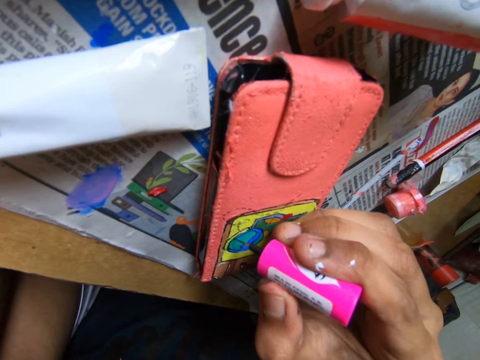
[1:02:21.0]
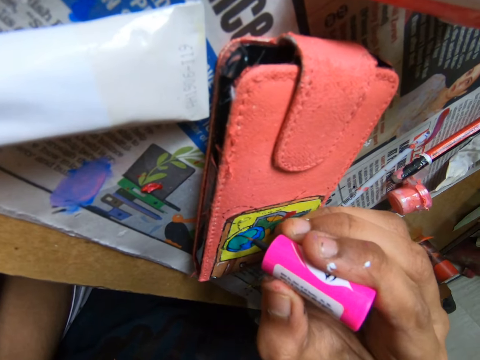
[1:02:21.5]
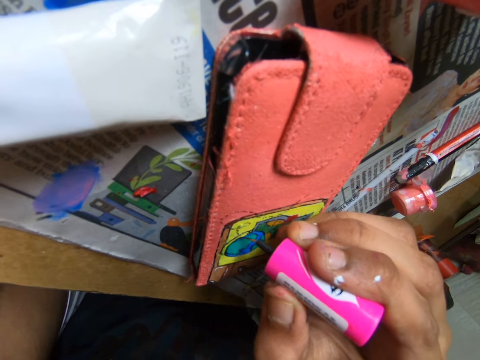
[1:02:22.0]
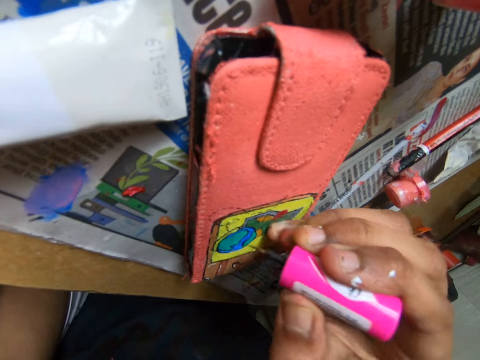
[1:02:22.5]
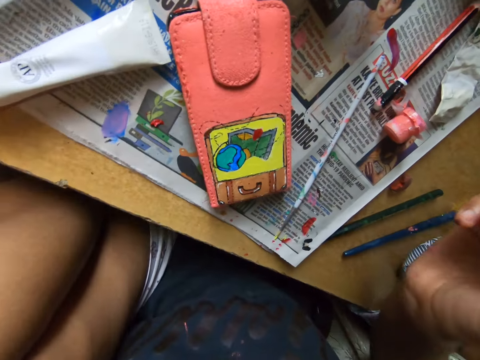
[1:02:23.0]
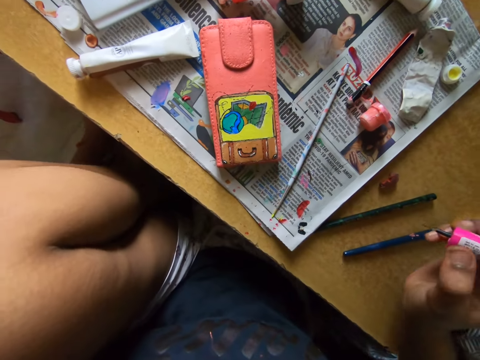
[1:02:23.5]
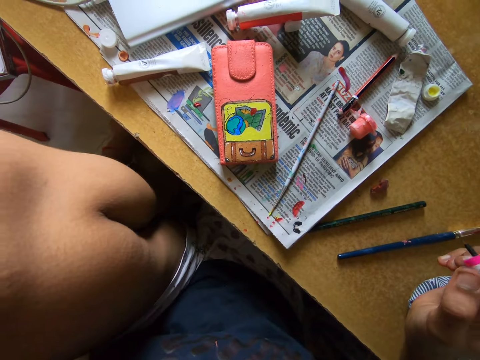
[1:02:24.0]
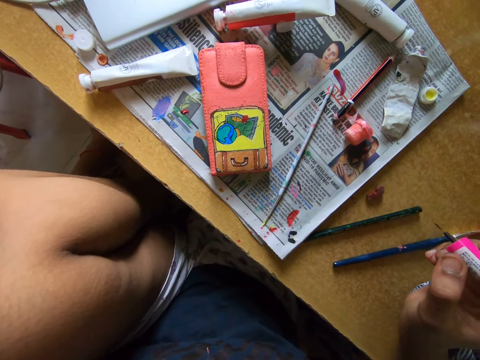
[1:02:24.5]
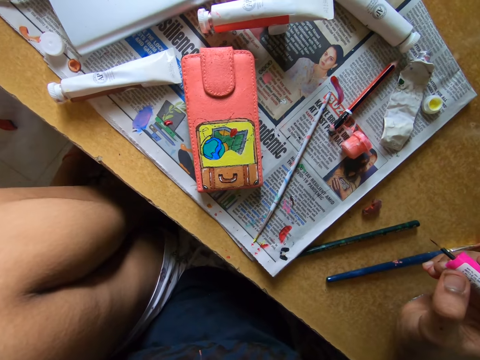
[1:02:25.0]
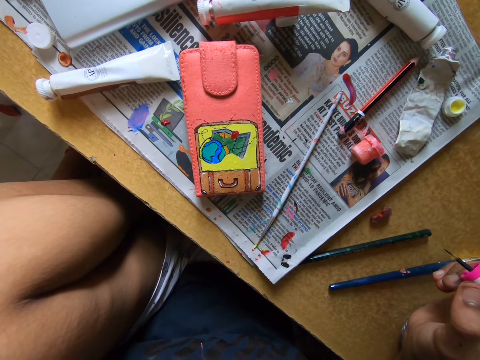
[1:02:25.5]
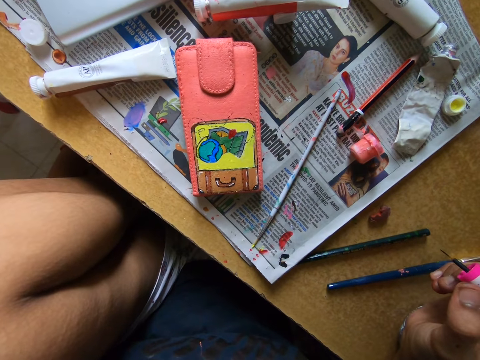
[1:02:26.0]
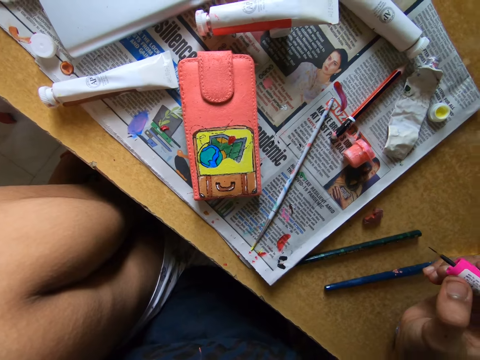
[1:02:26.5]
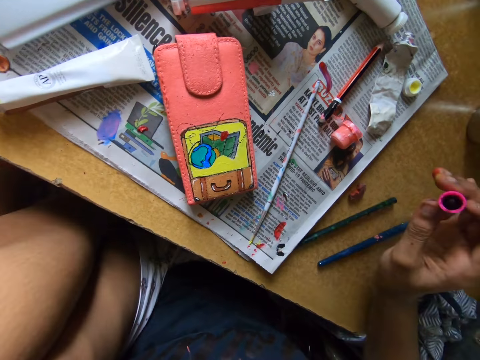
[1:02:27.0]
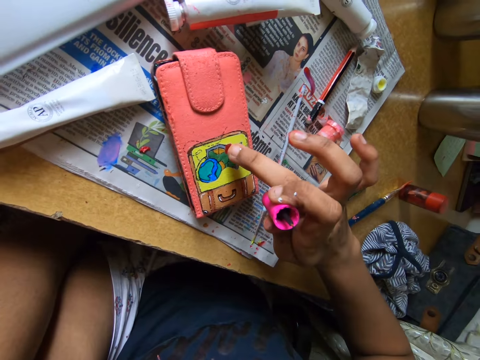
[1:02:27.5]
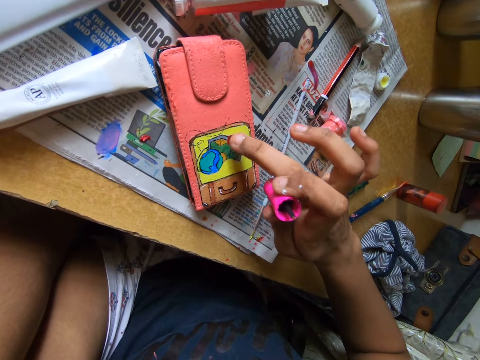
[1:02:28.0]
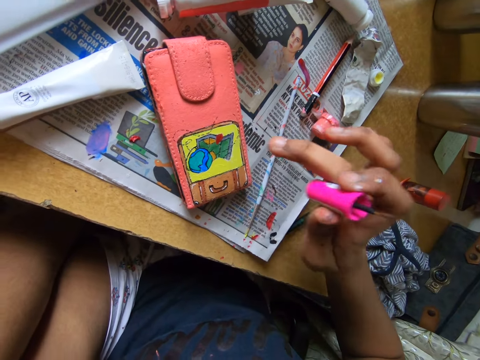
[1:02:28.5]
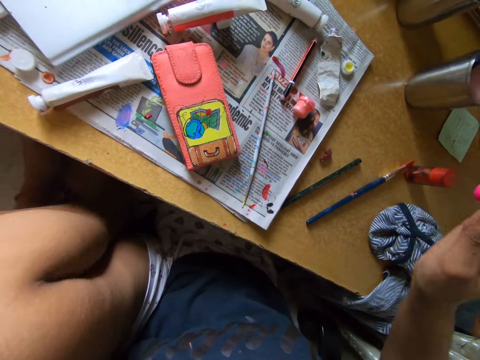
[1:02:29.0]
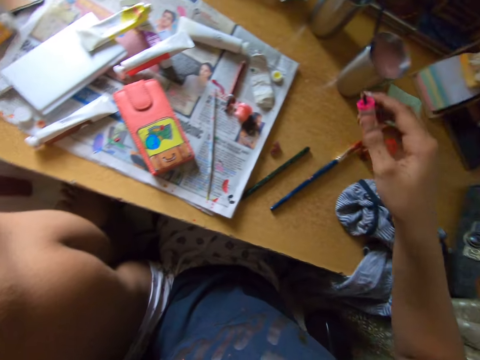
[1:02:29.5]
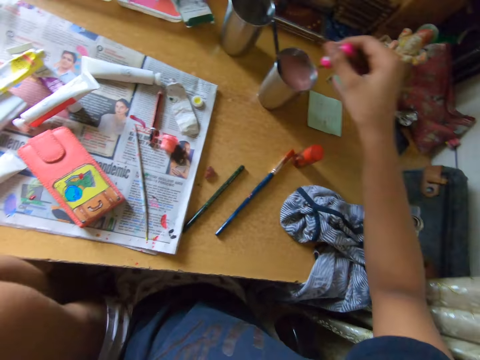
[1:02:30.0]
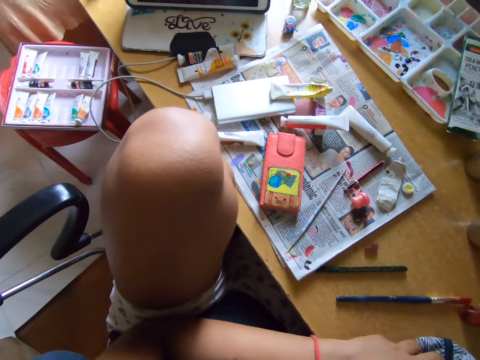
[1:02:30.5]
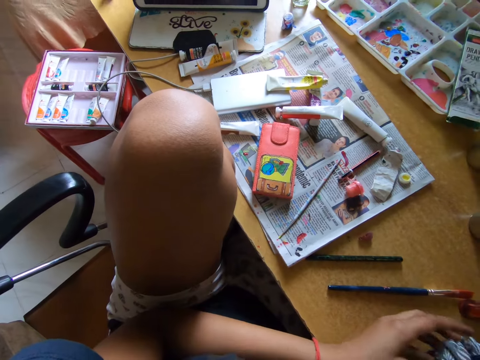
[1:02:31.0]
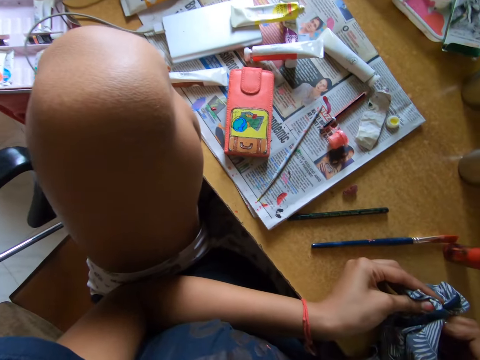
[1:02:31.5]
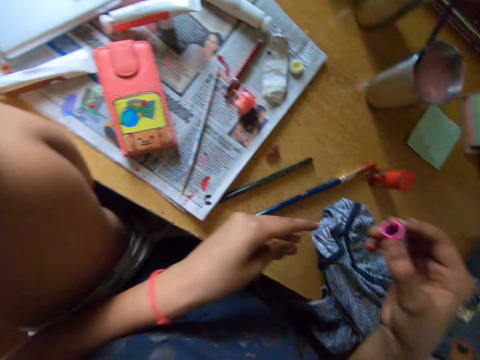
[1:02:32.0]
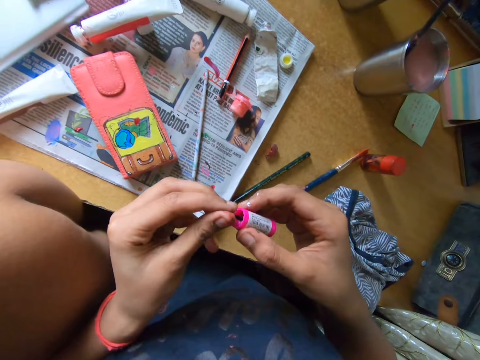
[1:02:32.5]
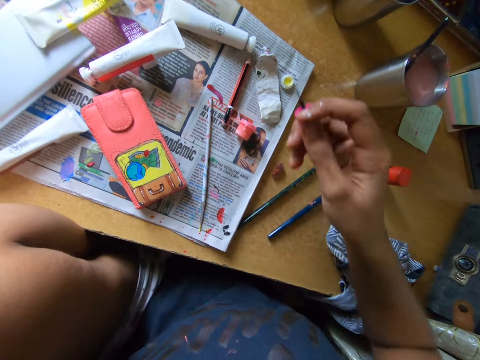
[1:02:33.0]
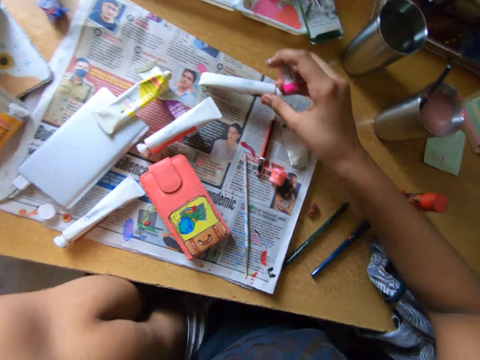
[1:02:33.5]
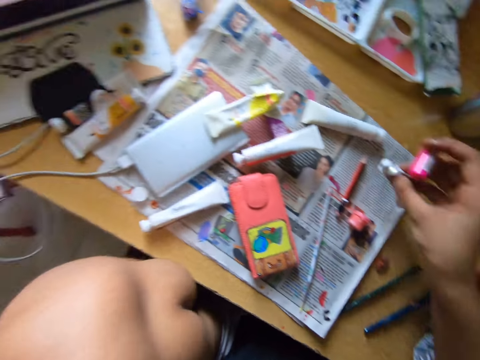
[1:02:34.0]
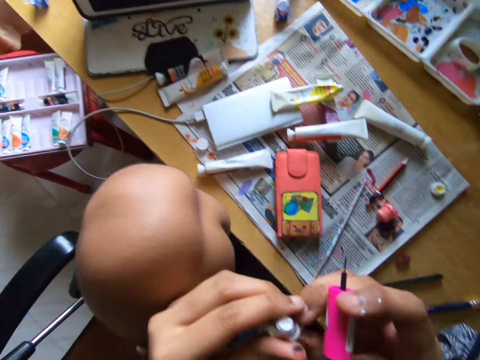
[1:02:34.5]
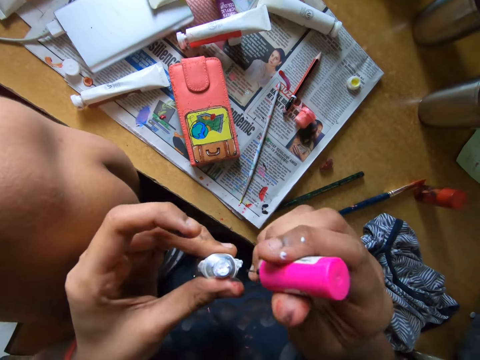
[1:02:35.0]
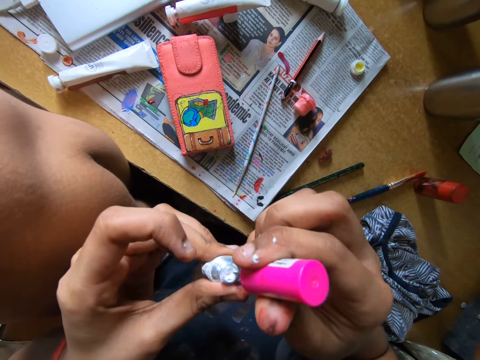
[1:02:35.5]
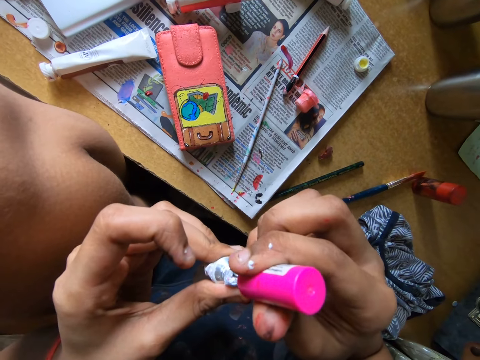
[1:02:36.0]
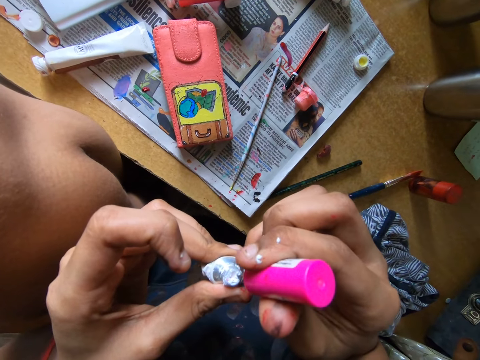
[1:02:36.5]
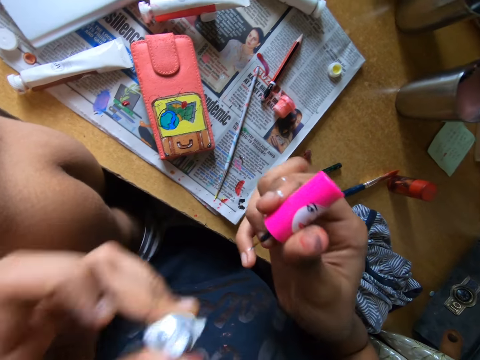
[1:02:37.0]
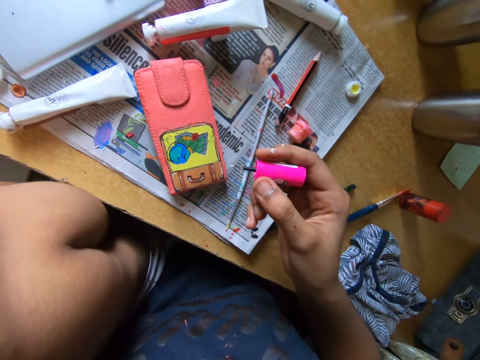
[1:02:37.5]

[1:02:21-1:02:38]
The camera wearer looks at the wallet. She wipes the wallet or pouch with her right finger. She dips the brush or paint marker into the solution in the cup on the table. She cleans the brush with the cloth on the table. She wipes the paint marker with her left fingers. She moves a tube on the table. She touches a paint can on top of the newspaper. She picks up the tube from the table. She dips the paint marker in the paint can. She scoops paint from the tube in her left hand.

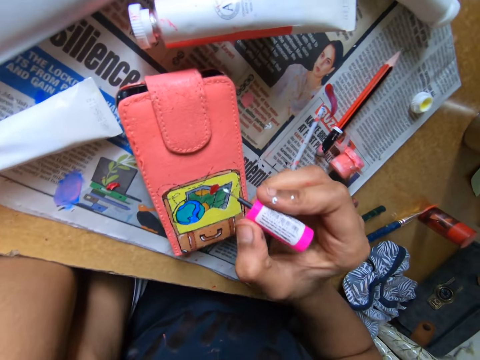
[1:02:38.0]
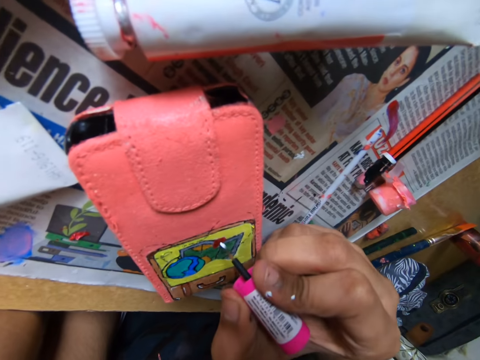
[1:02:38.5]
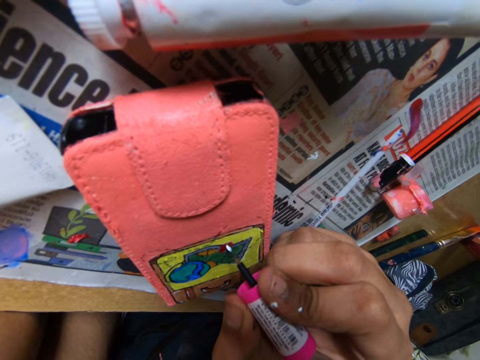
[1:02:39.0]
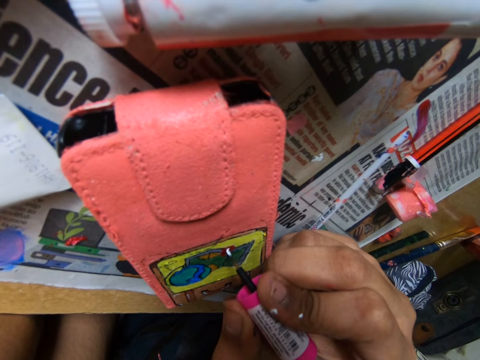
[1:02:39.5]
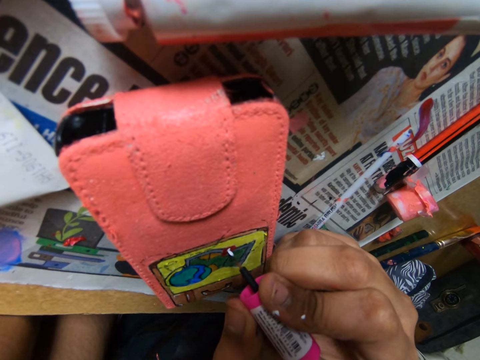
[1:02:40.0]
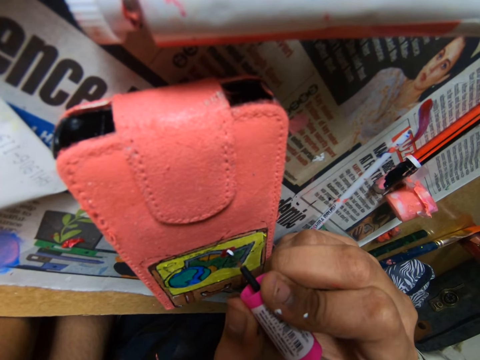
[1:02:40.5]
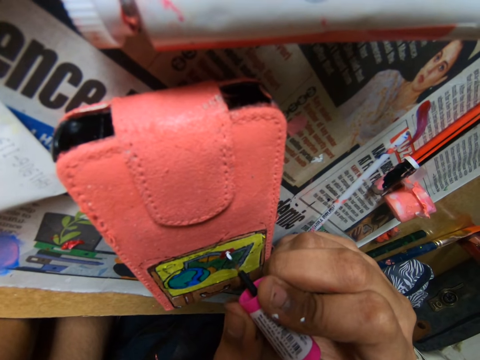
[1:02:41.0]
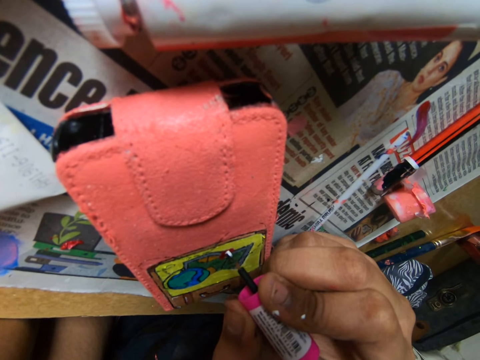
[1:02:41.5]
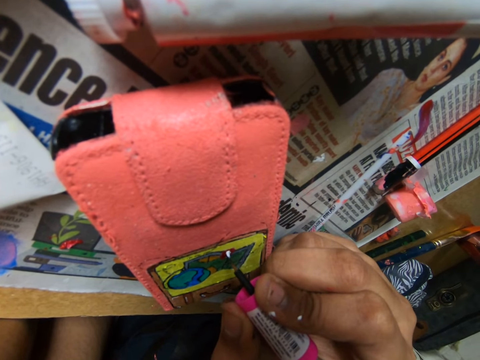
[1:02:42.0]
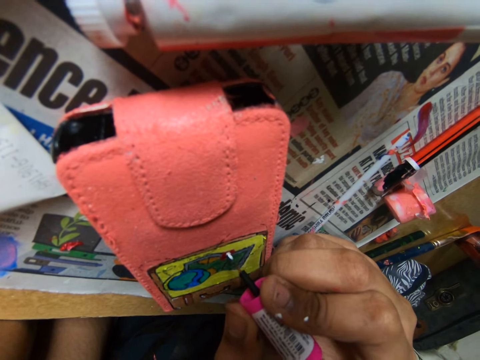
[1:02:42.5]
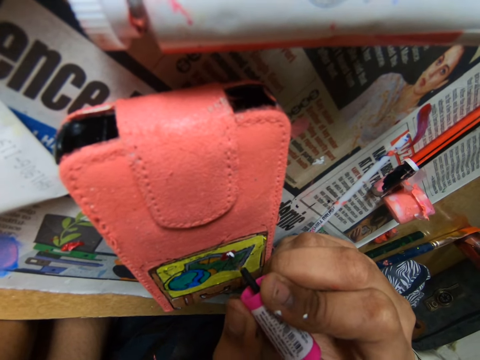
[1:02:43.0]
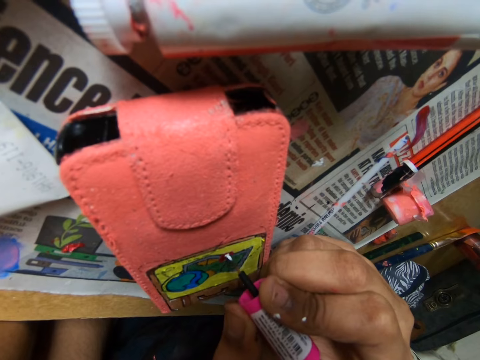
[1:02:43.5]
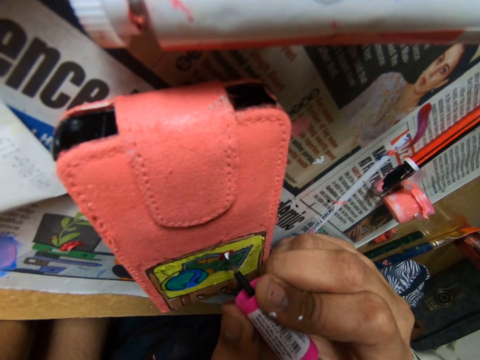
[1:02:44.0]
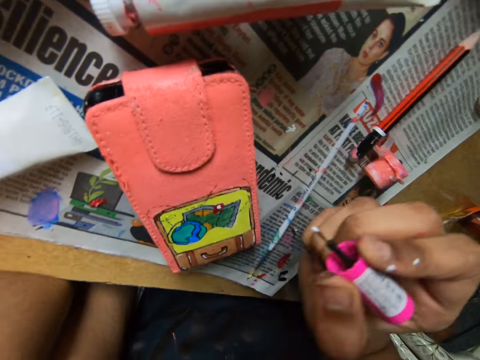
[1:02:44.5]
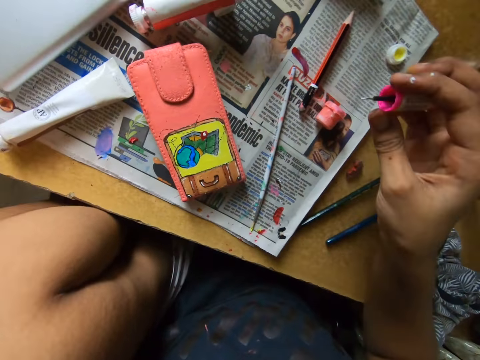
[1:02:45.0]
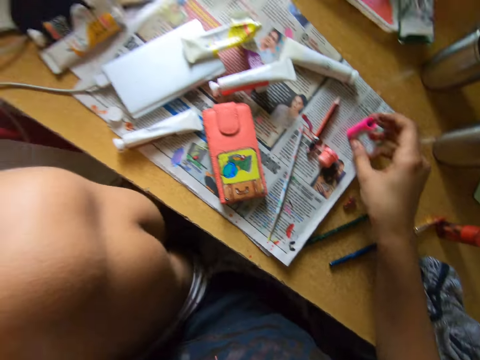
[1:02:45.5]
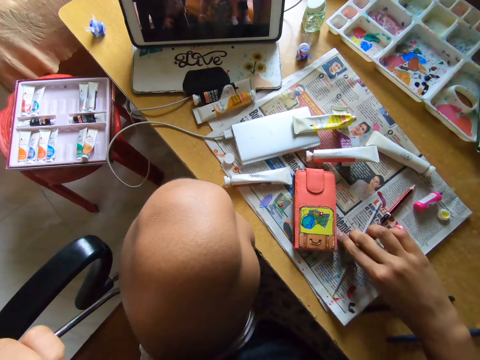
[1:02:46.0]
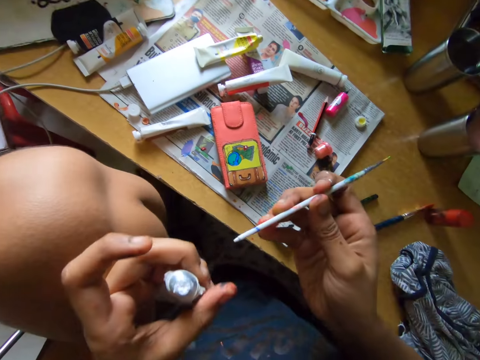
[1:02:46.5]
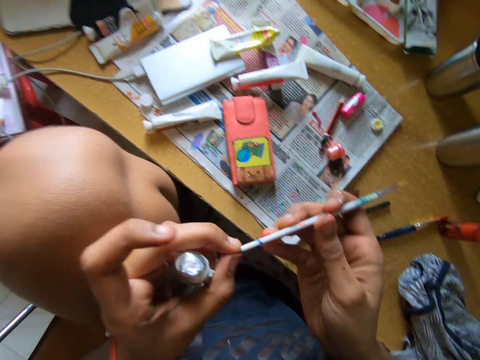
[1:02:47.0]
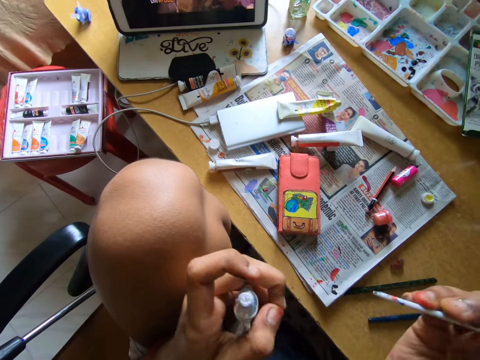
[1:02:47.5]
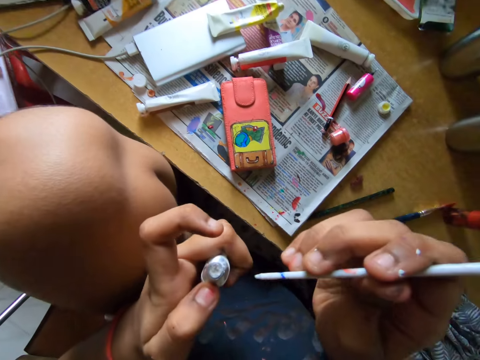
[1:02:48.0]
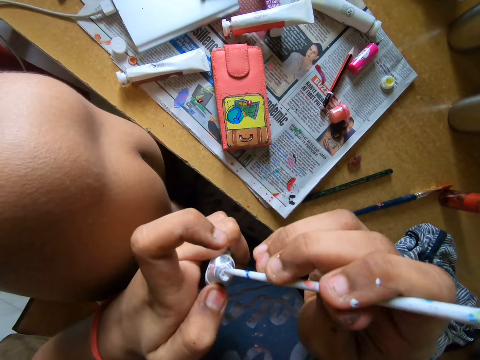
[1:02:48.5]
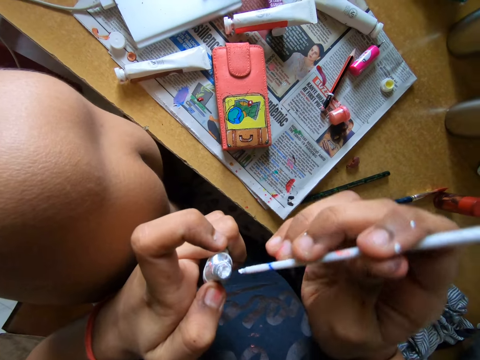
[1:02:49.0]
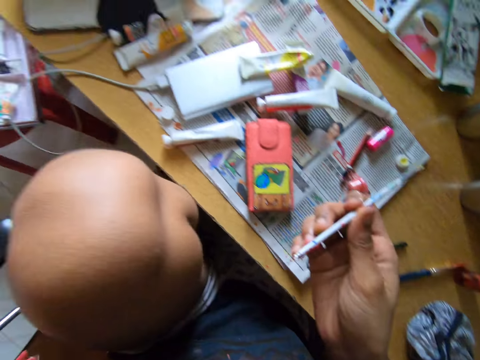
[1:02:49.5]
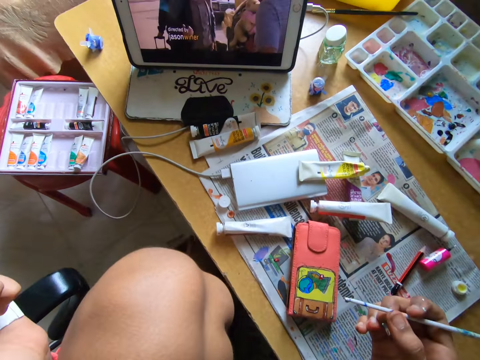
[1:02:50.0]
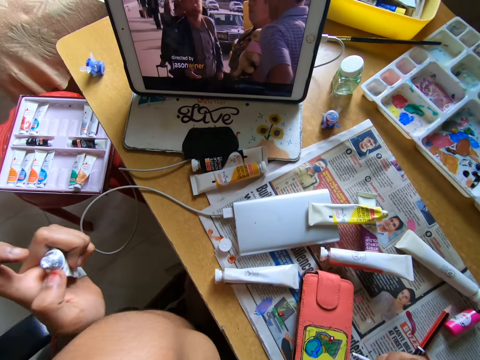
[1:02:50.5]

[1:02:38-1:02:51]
The camera wearer paints the pouch or wallet on the table with the paint brush or paint marker in her right hand. She puts the paint marker on top of the newspaper. She picks up another brush or pencil brush from the table with her right hand. She wipes the pencil brush with her left fingers. She dips the pencil brush in a paint can. She scoops paint from the tube in her left hand. She paints the wallet with the pencil brush.
